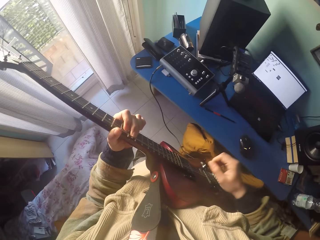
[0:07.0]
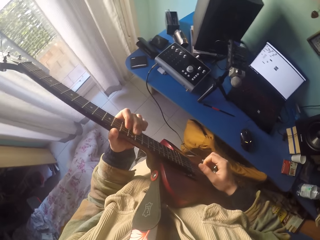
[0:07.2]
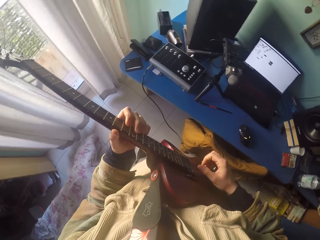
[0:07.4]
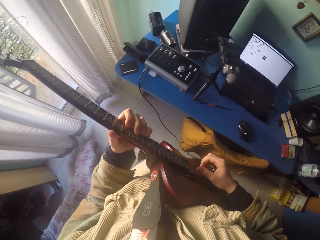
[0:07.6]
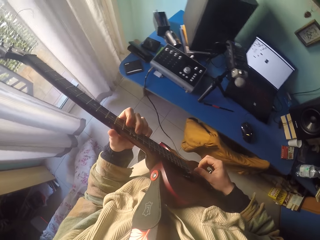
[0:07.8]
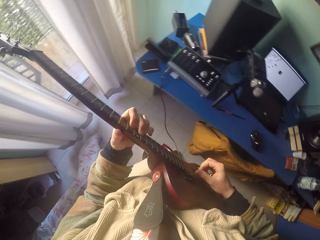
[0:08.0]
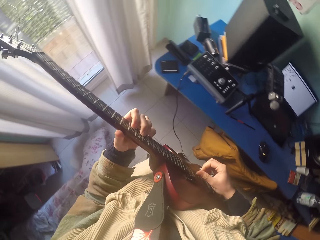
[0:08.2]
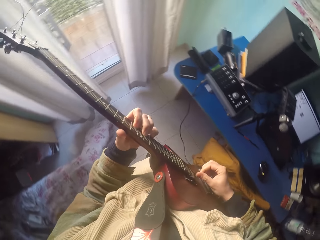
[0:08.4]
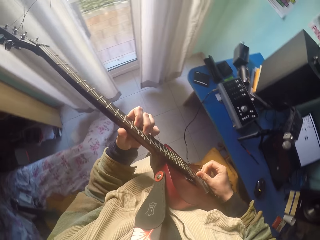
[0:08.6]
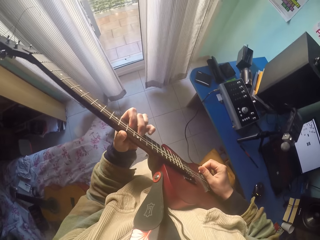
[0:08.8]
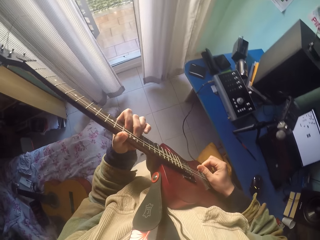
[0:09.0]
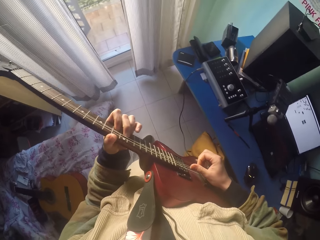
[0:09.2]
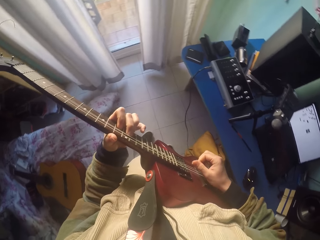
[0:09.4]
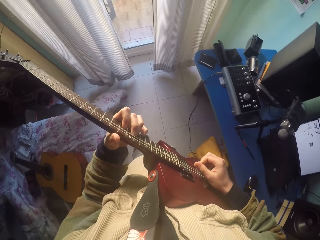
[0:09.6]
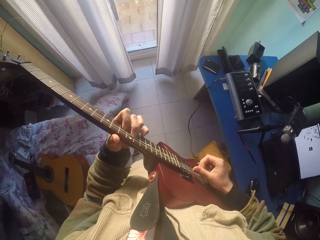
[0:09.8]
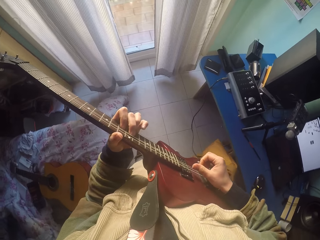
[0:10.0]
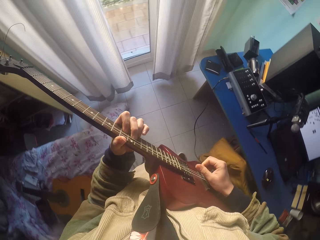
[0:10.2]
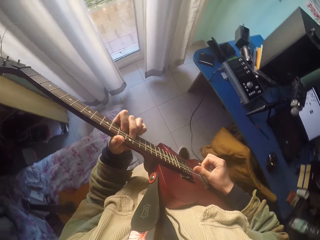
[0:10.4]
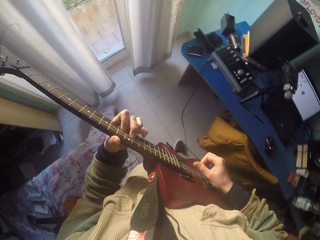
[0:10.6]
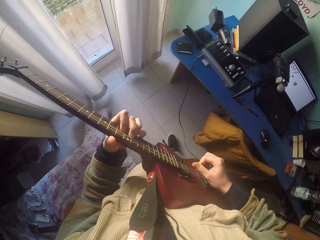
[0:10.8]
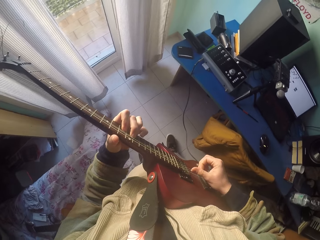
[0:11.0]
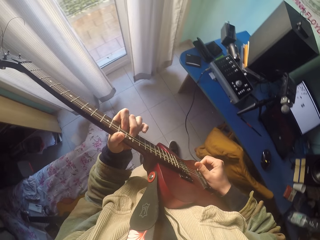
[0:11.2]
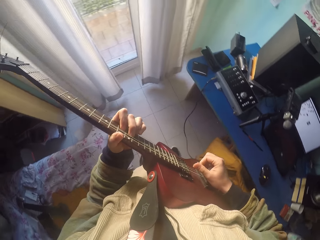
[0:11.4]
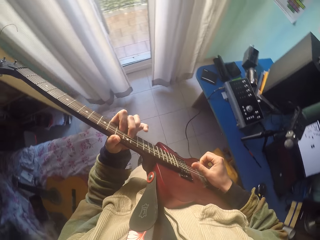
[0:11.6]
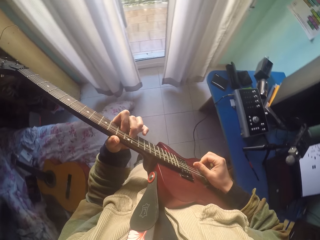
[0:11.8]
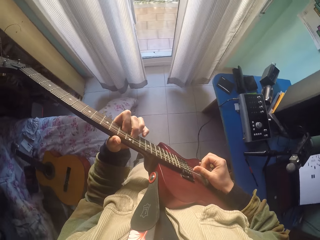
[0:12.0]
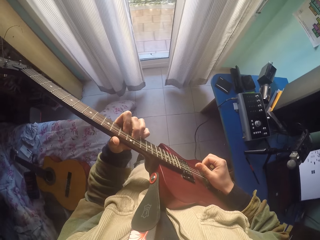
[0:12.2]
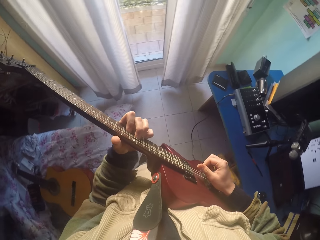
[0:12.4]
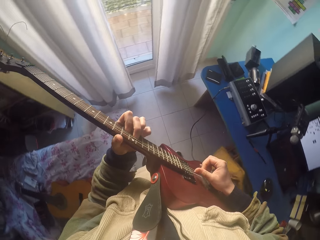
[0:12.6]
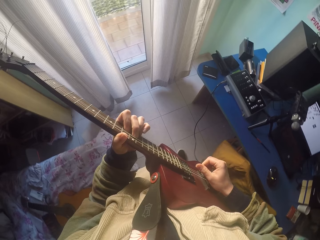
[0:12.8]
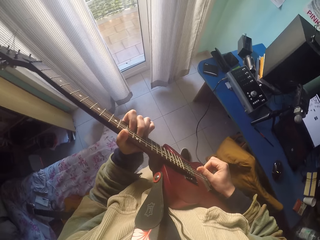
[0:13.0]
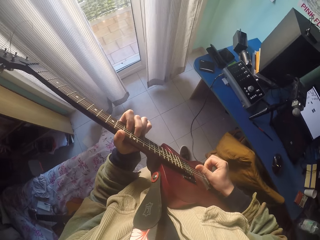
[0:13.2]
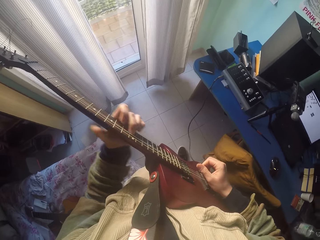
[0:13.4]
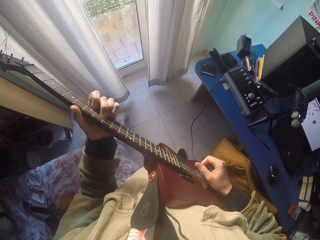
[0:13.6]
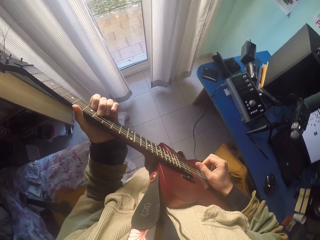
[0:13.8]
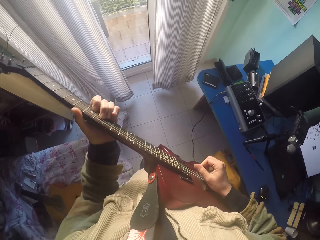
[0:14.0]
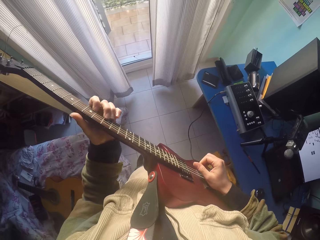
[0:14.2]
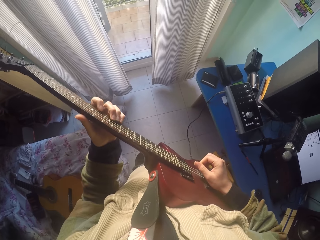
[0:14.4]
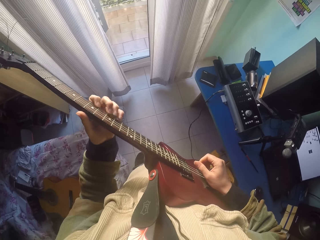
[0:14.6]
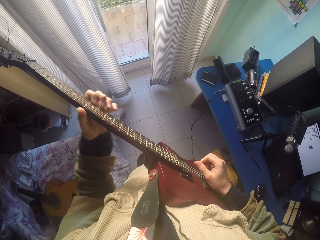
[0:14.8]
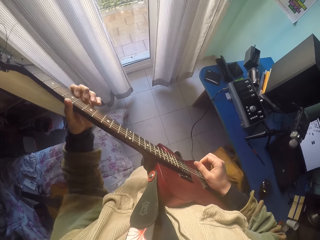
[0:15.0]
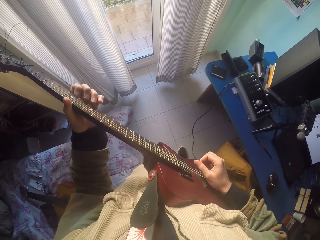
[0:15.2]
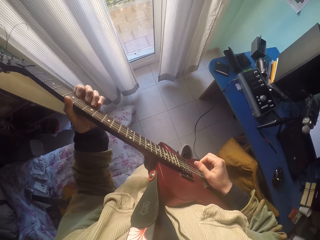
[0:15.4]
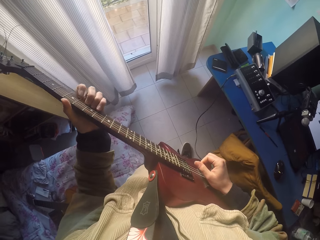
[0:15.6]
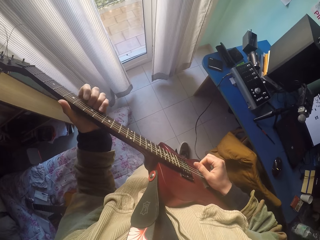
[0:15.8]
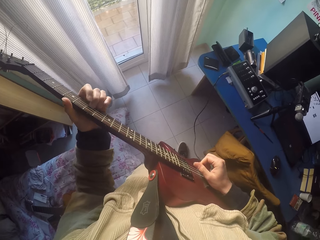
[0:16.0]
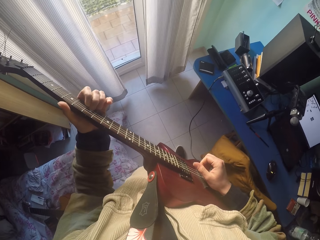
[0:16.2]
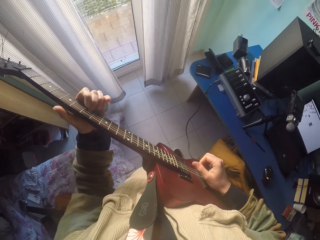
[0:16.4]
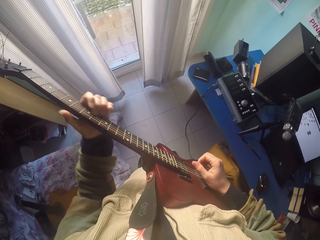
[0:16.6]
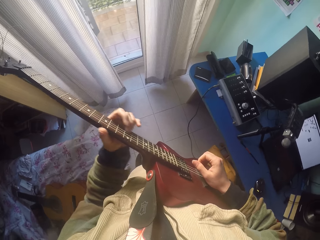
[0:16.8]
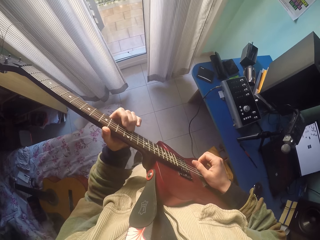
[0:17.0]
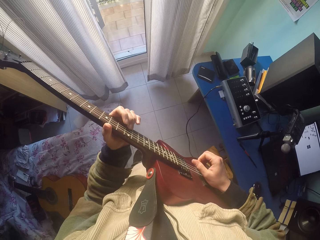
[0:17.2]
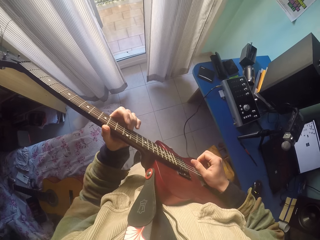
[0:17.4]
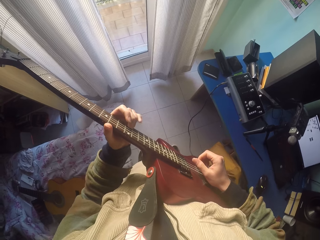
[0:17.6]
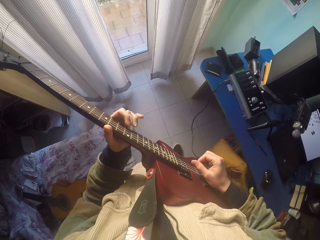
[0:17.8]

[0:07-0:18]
The camera wearer plays the guitar strings with the right hand. They play on the guitar position markers and strings with the left hand's fingers. They play the guitar strings with the left hand.

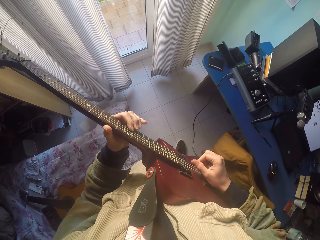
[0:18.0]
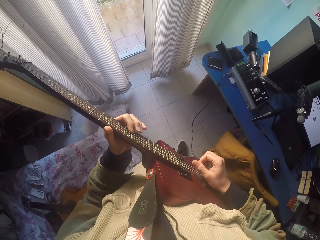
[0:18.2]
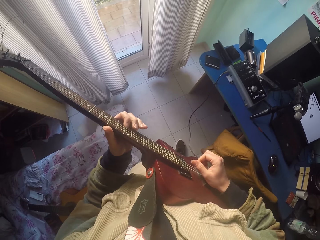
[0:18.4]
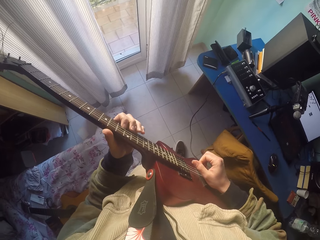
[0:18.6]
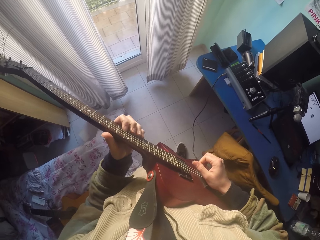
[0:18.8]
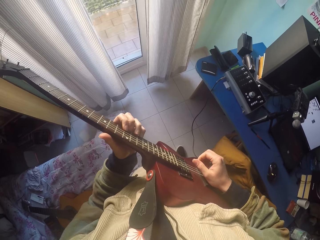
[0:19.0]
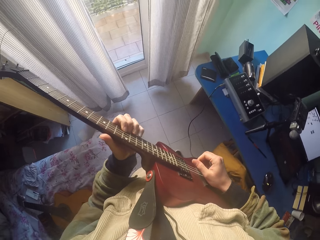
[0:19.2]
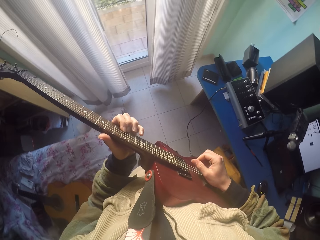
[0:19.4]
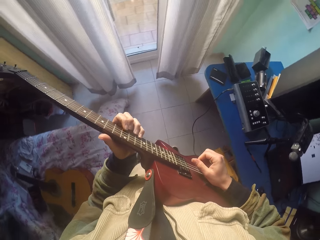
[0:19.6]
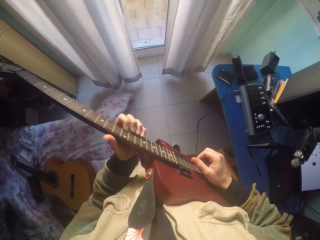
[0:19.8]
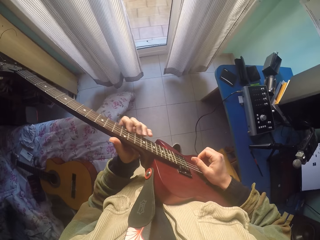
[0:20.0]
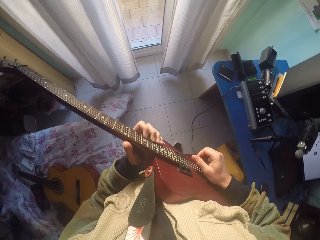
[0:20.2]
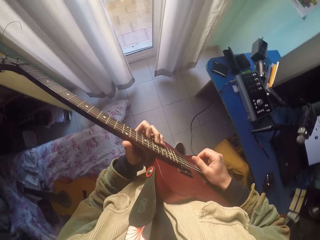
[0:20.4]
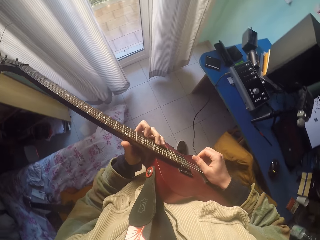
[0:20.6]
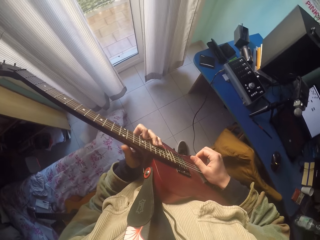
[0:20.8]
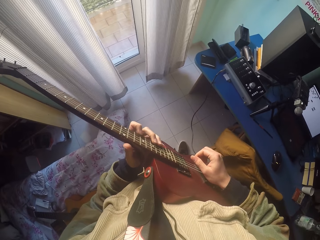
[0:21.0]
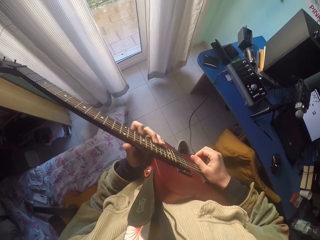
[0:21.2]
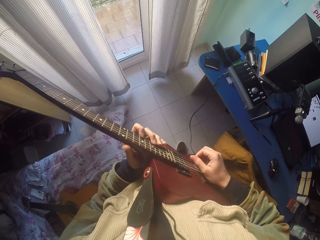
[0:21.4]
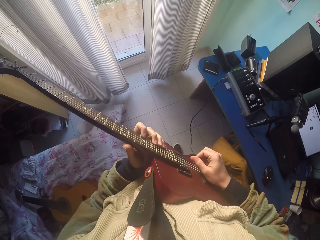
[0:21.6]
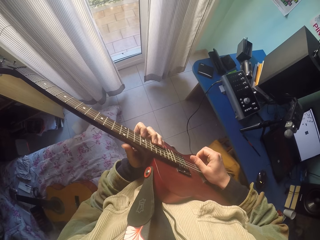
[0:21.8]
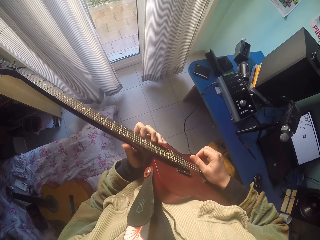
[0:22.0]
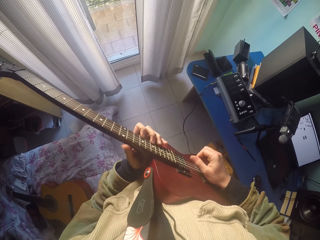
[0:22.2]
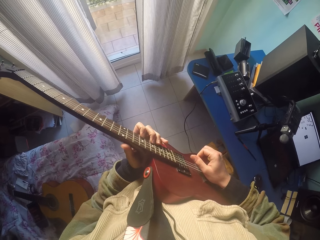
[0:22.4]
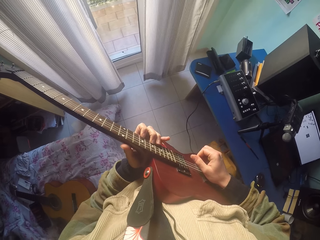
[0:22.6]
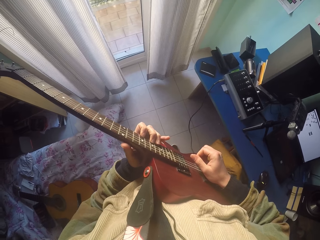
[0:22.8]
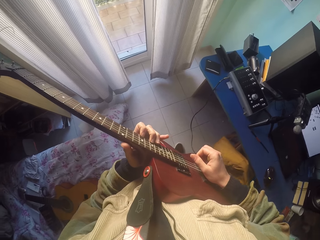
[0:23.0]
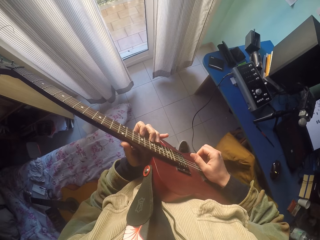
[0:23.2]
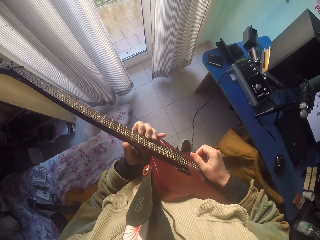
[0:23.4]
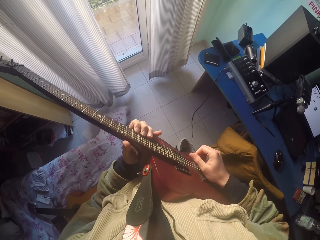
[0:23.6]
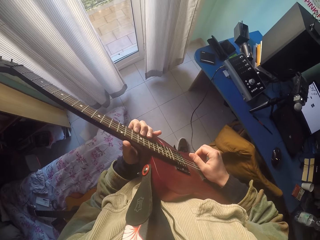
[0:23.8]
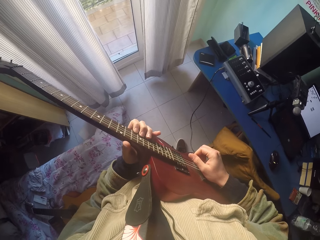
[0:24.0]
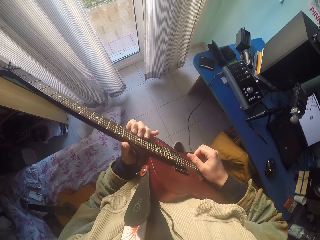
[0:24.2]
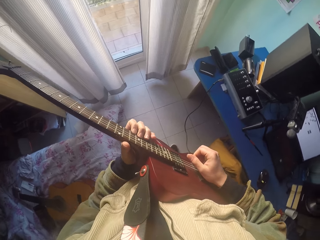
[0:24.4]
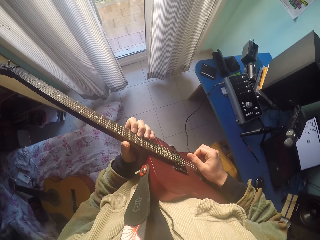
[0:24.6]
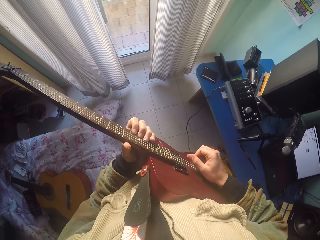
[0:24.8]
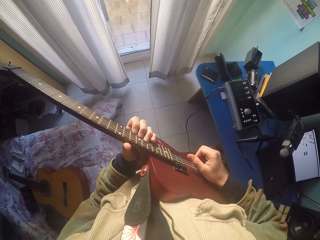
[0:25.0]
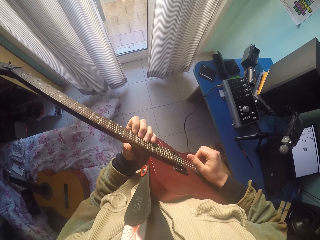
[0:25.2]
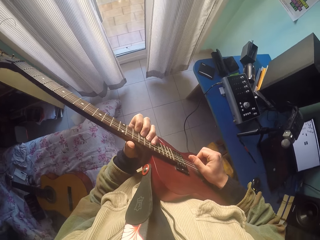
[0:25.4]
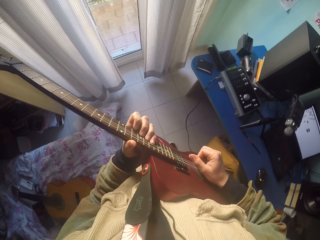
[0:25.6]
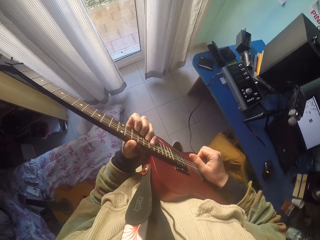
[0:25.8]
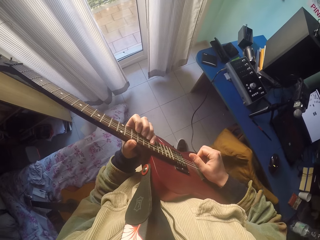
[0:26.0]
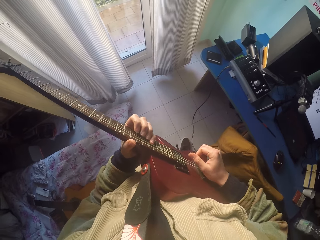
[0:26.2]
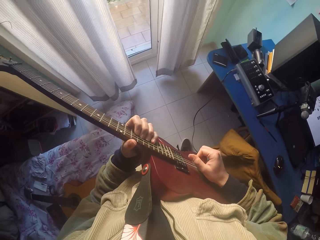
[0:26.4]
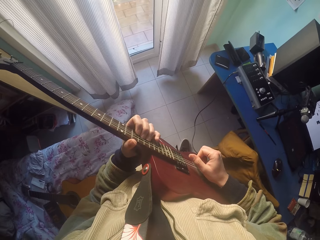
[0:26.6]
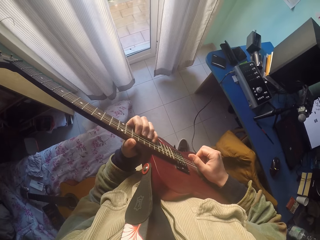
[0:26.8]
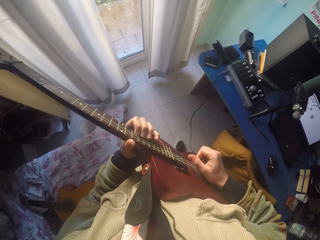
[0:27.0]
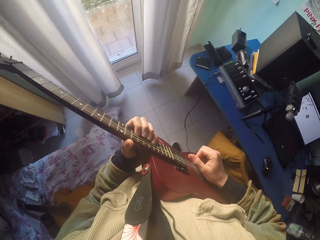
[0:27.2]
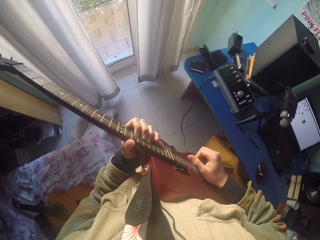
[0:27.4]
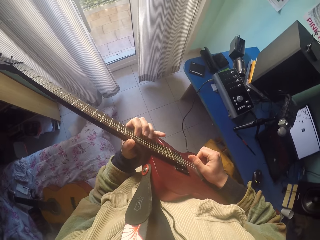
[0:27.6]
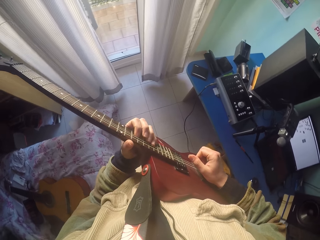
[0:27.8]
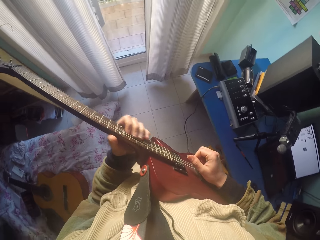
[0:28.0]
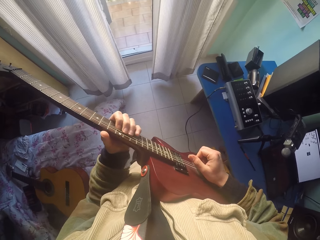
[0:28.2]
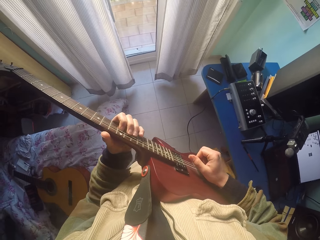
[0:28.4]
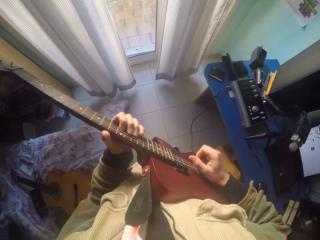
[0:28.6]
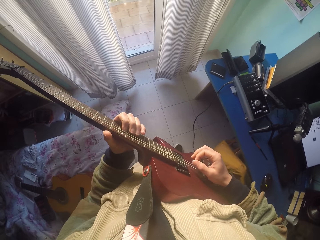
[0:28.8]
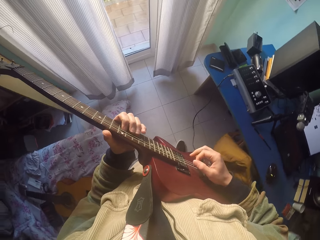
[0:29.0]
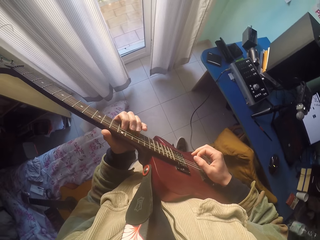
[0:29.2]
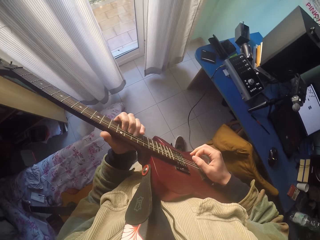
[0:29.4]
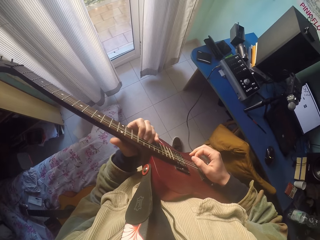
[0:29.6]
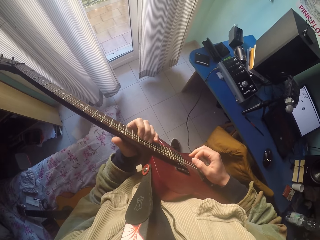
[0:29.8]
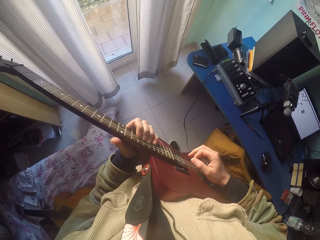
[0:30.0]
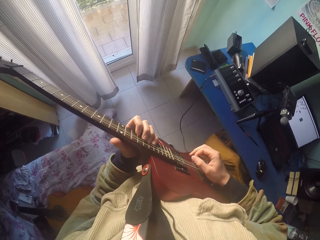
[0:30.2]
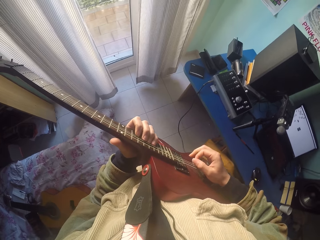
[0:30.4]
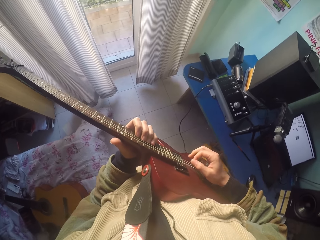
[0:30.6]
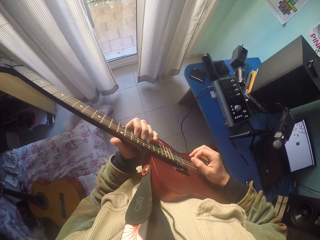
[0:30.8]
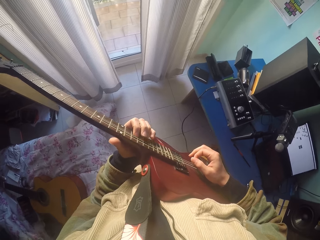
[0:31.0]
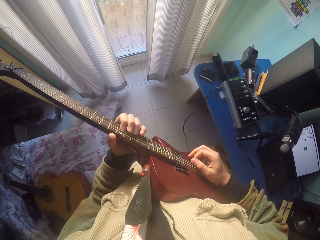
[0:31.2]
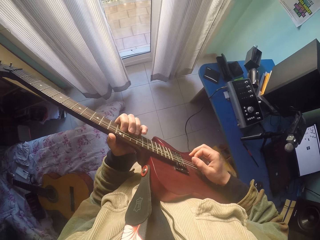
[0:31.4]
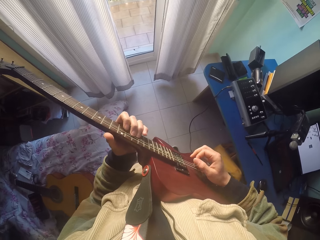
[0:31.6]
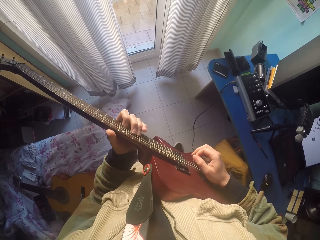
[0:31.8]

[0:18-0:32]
The camera wearer plays the guitar strings with the right hand. They play the guitar strings with the left hand. They play the guitar strings with the right hand.
